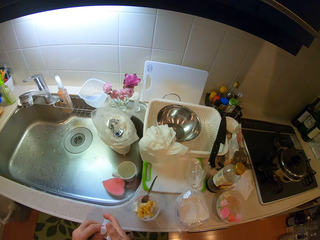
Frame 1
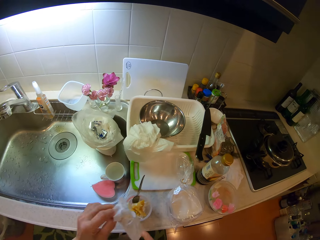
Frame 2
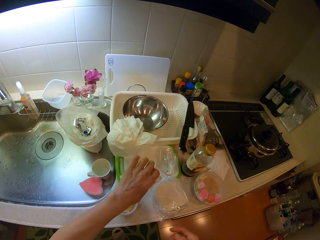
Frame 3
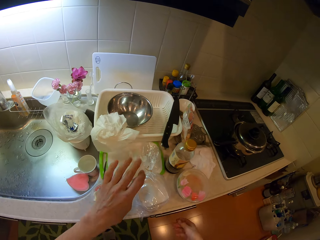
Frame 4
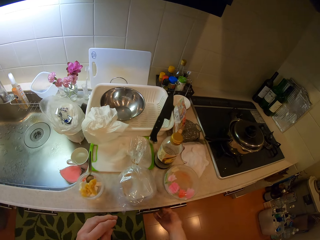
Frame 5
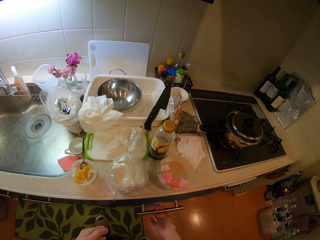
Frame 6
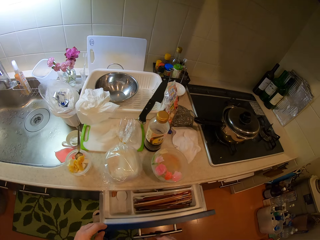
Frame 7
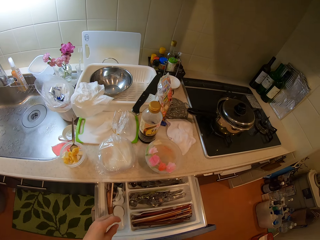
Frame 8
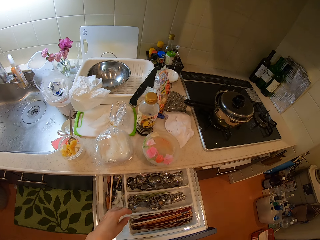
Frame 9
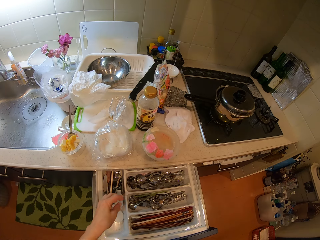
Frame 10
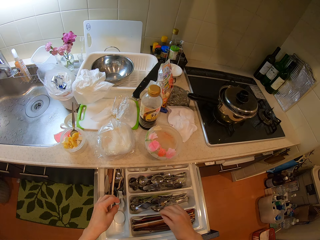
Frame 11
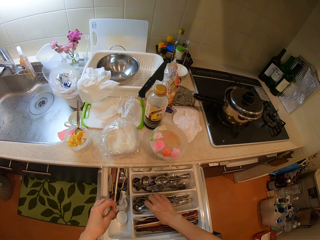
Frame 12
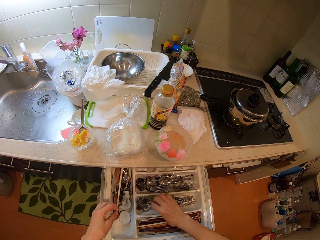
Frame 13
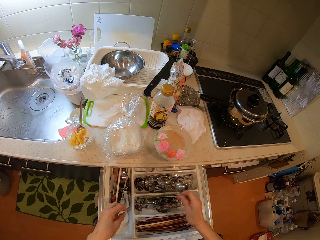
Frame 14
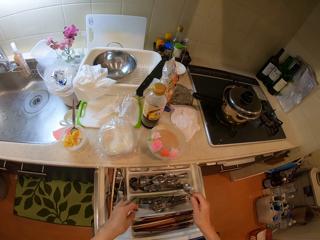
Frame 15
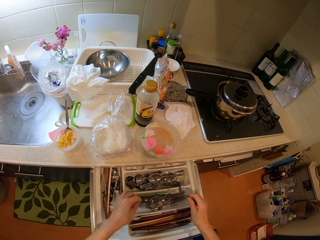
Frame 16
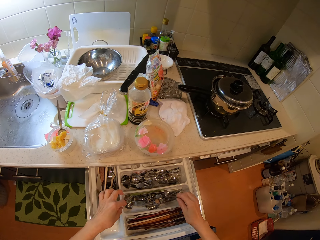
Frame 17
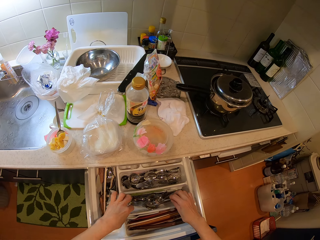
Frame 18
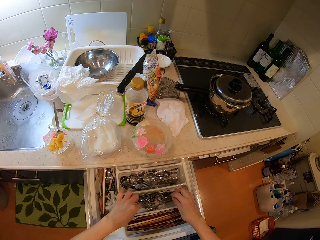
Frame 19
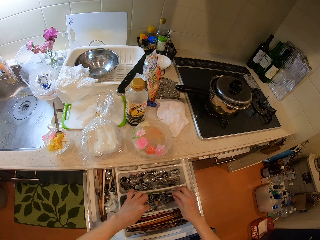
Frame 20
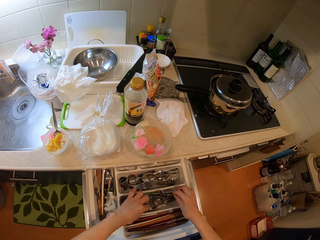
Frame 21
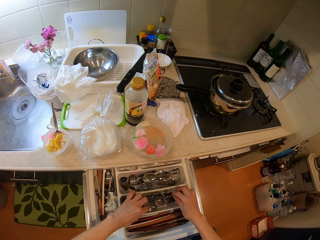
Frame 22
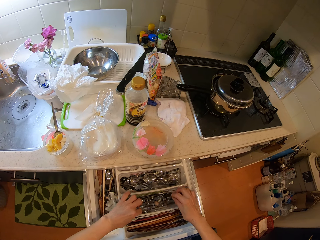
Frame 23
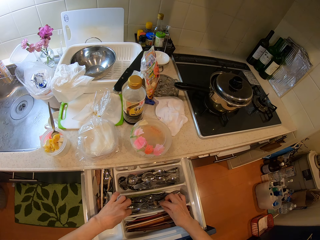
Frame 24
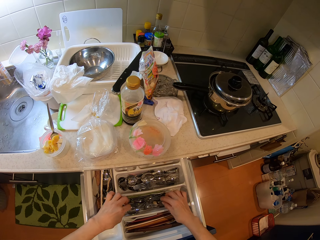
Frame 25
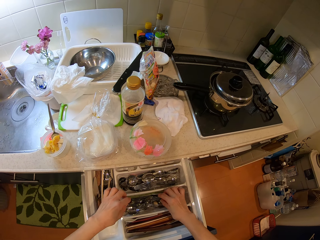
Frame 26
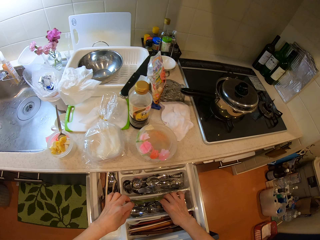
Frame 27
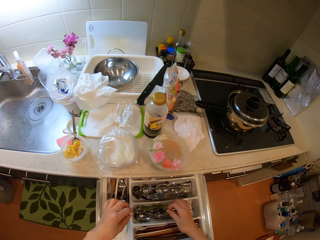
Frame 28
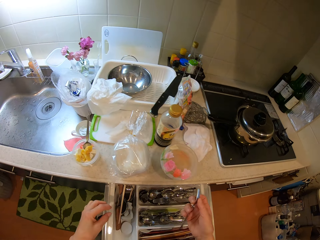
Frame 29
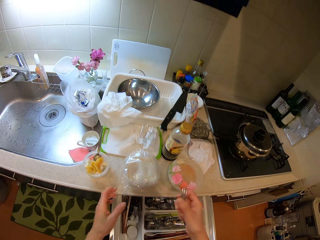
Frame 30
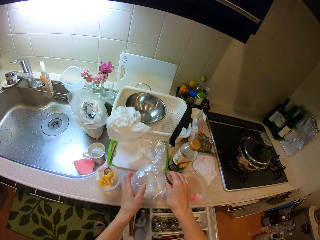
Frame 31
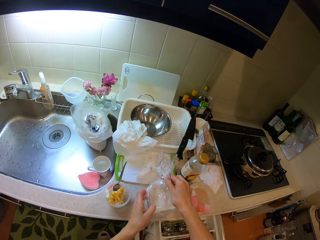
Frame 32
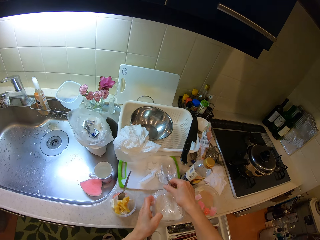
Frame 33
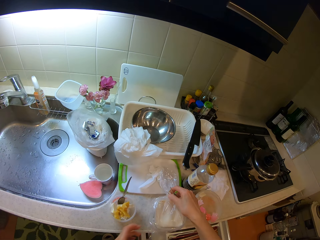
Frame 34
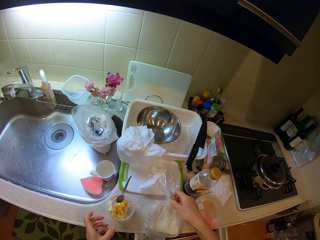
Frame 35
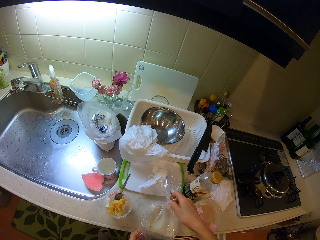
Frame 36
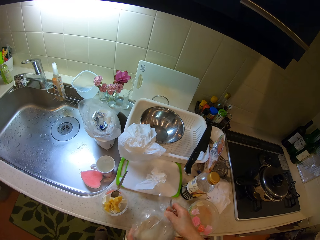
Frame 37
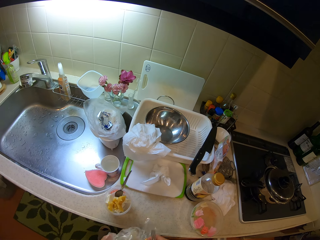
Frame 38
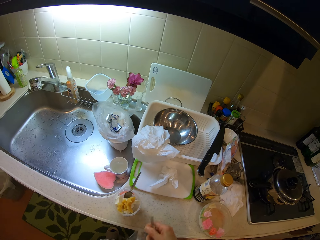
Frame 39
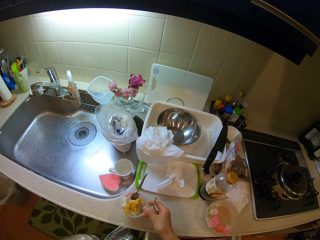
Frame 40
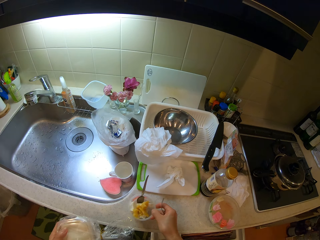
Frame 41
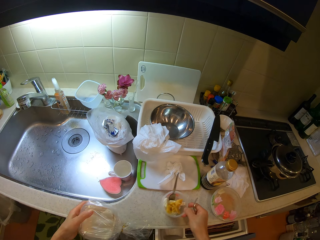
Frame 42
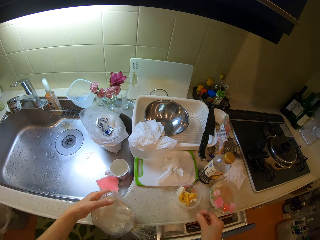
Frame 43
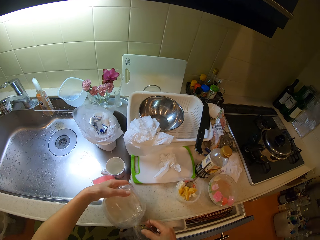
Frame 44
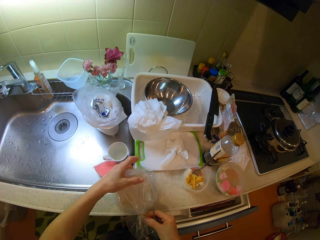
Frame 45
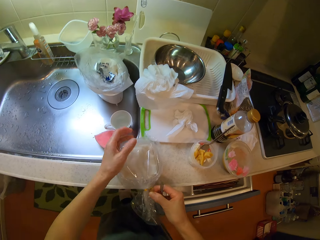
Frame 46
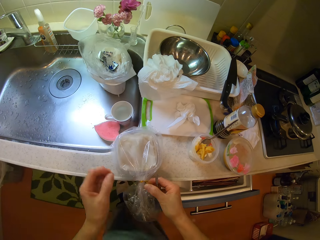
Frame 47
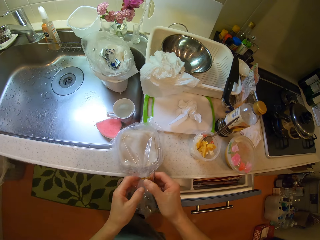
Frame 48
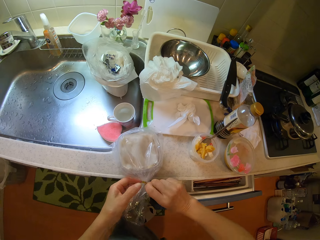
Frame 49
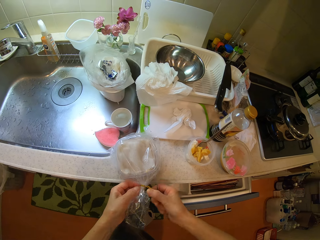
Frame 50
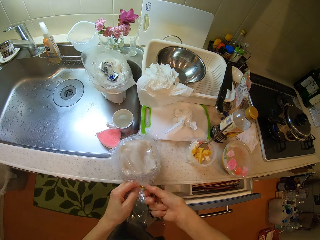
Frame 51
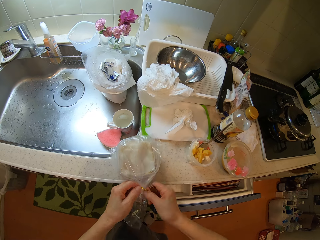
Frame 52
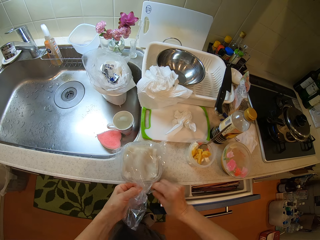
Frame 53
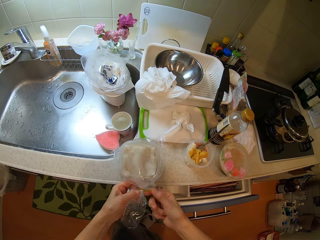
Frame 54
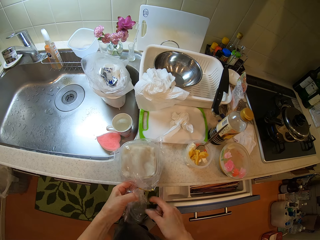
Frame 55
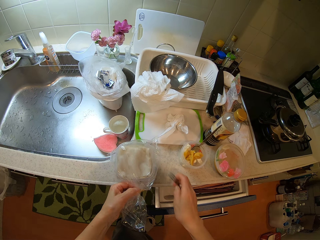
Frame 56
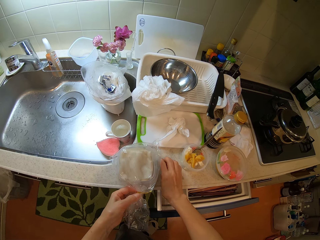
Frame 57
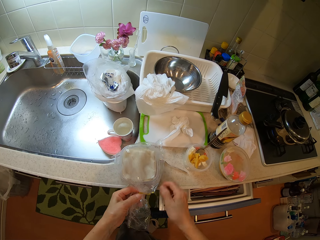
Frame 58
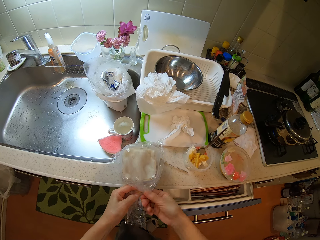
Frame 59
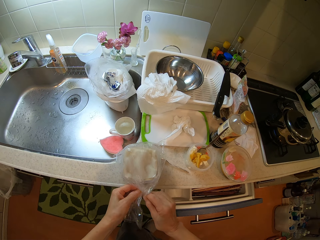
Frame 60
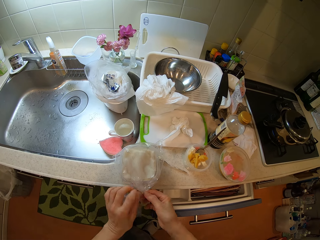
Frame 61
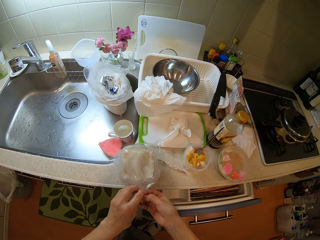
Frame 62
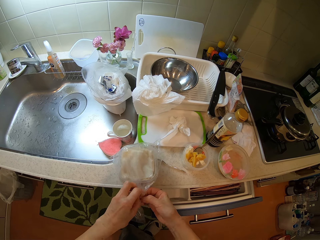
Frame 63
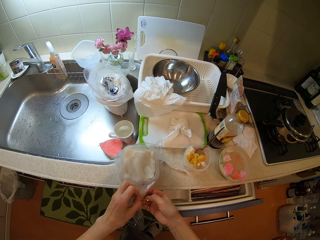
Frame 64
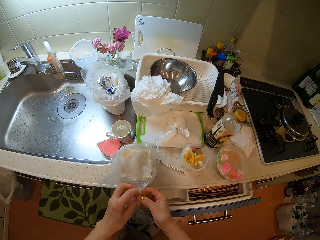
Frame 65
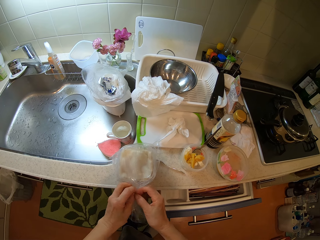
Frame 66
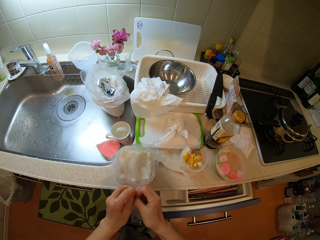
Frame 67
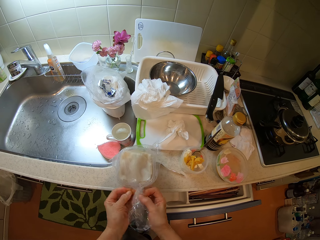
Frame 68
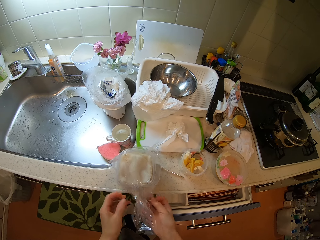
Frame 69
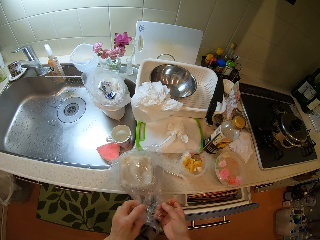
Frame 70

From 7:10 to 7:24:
The camera wearer drops the tissue on the tray on the cabinet. He pulls out a drawer in the kitchen. He picks up a spoon from the drawer with his right hand. He moves the spoon. He drops the spoon in the drawer. He picks up a fork from the drawer with his right hand. He closes the drawer. He moves the nylon on the cabinet. He picks up a storage container. He moves the container on the table. He puts a bread on the kitchen table. He removes a seal. He unties the nylon with his hands. He drops the fork on the cabinet. He removes the seal.

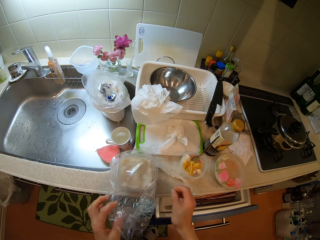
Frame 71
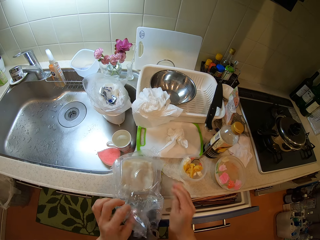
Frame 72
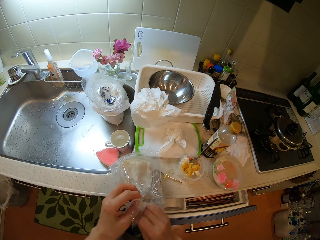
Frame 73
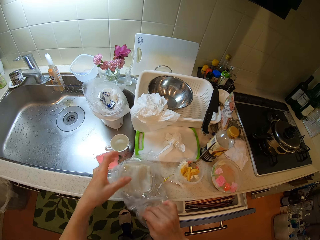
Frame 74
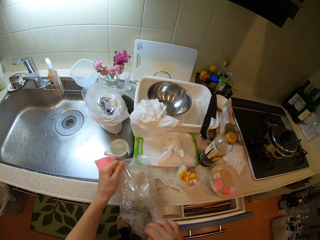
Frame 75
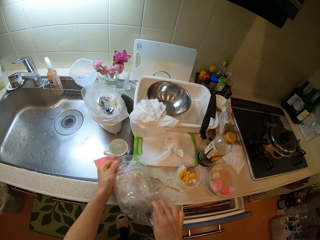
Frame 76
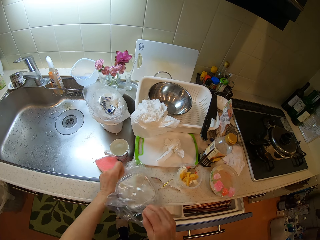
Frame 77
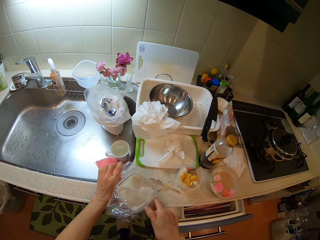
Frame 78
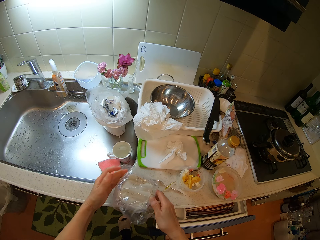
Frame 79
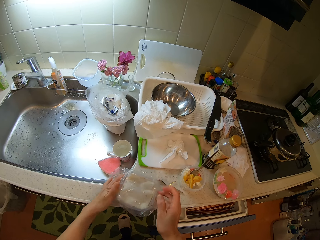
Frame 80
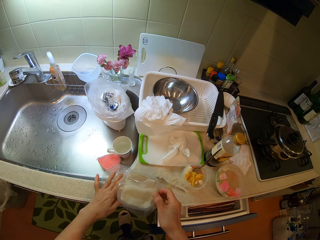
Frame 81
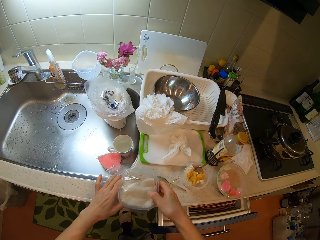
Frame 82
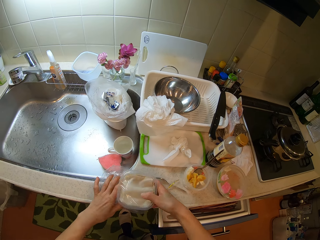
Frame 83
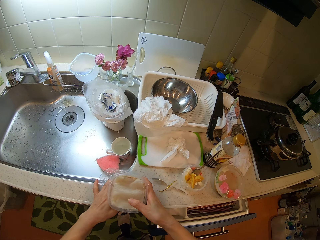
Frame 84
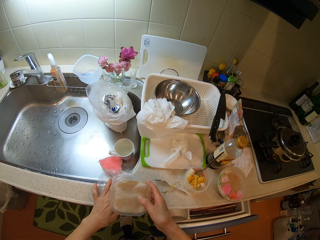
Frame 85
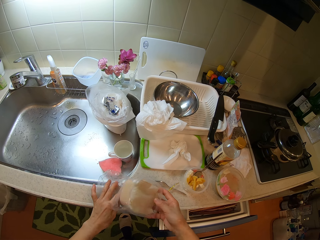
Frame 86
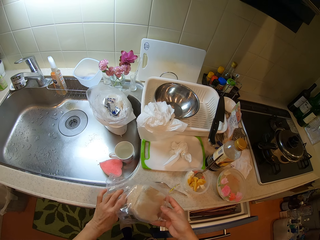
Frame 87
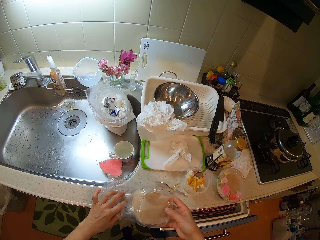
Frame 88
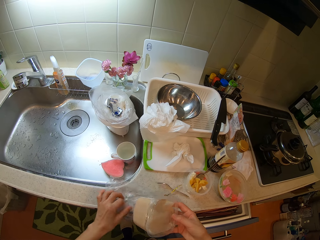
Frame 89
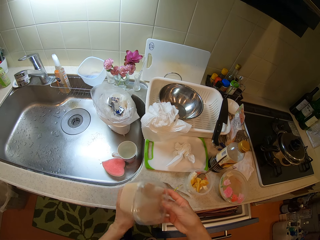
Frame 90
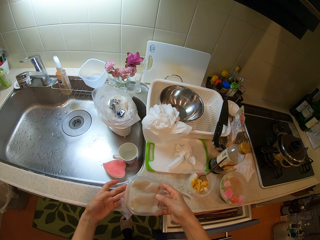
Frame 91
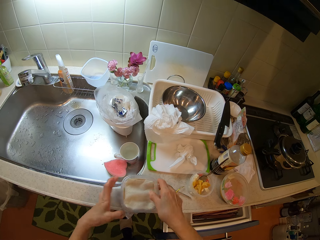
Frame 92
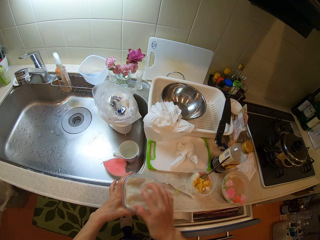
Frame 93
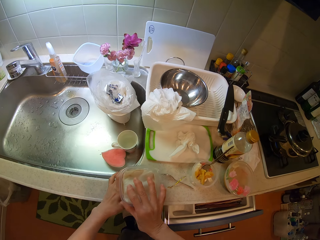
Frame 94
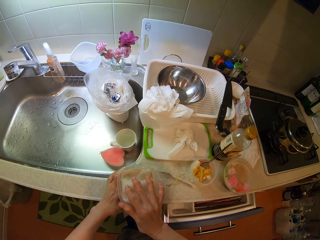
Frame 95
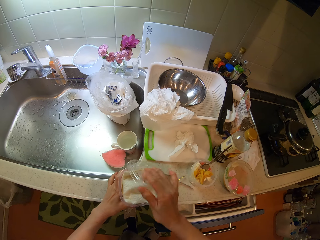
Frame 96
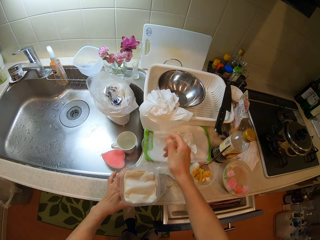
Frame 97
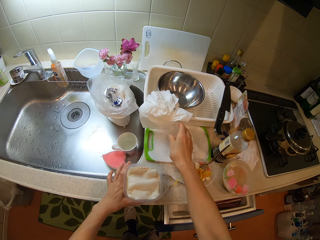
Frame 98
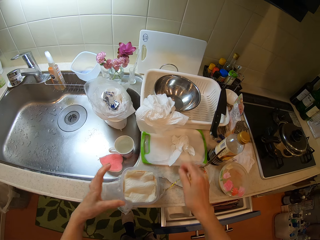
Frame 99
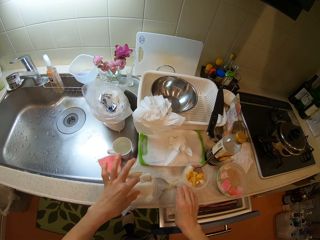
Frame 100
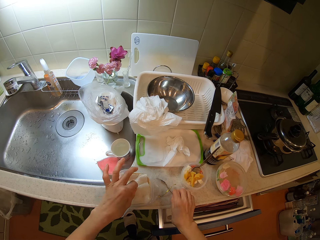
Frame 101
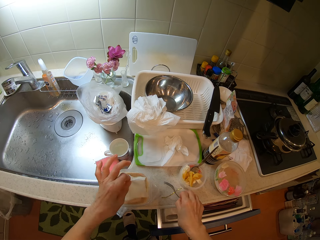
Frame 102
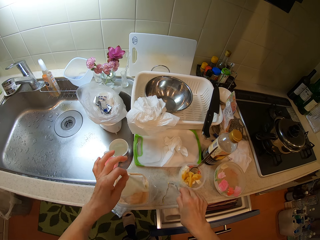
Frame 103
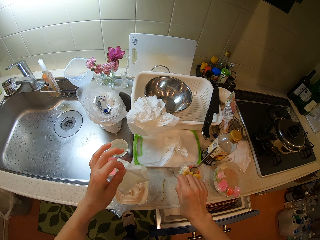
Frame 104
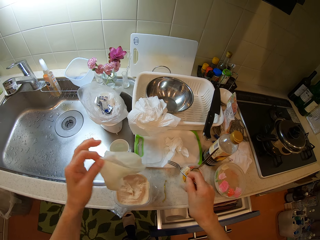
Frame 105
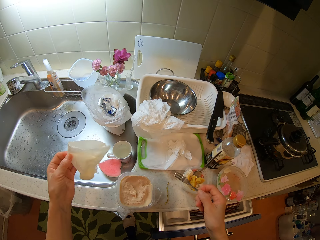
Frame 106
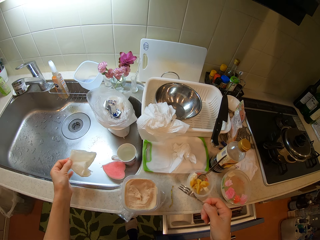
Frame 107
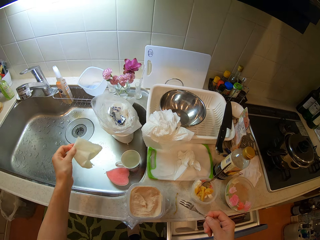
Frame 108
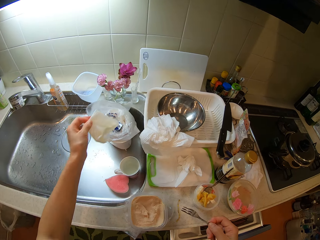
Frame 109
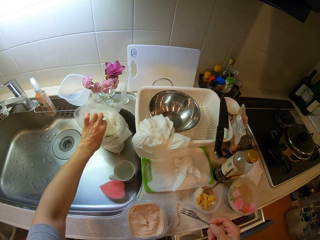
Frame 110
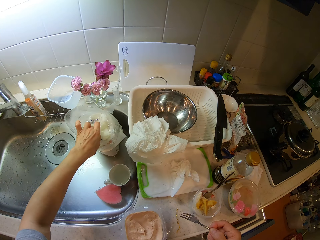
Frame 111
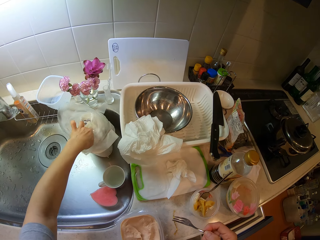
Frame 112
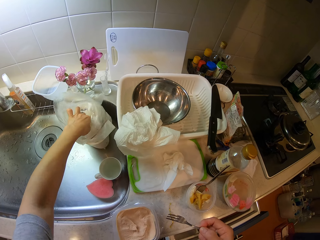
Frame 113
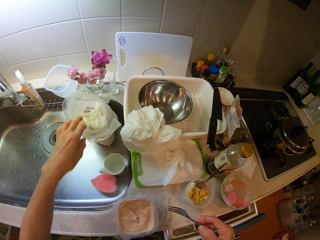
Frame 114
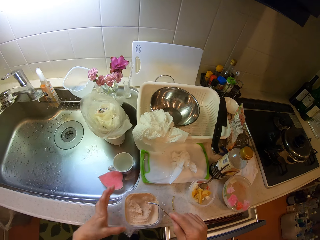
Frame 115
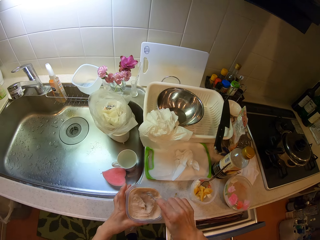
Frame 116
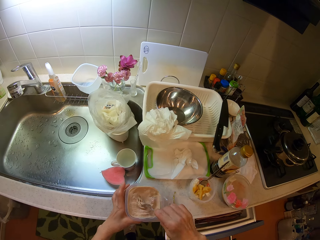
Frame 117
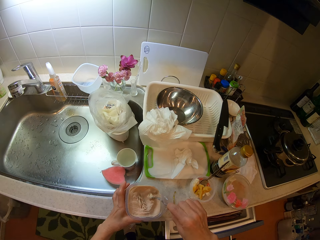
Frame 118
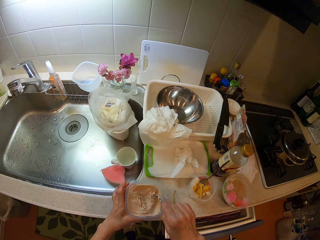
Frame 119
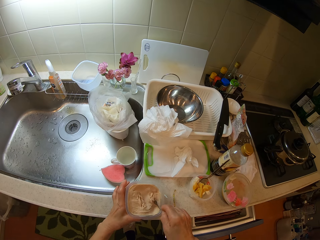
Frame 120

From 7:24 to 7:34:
The camera wearer puts a seal on a kitchen table. They remove a plastic paper. They remove a container from the nylon. They put the container on the plastic paper. They open the container. They drop the lid of the container on the cabinet. They pick up the fork on the cabinet. They move a tissue or paper towel from the container to the nylon in the sink. They put the paper towel in the garbage paper. They hold the container with a hand.
